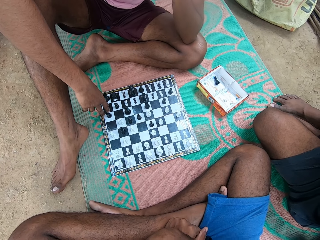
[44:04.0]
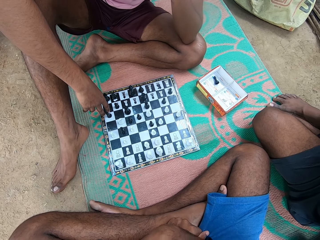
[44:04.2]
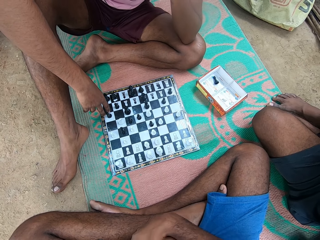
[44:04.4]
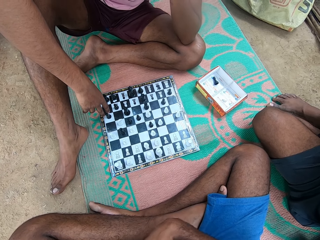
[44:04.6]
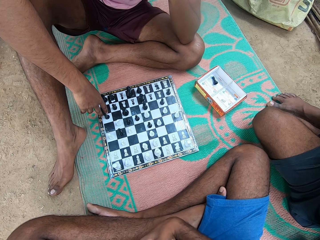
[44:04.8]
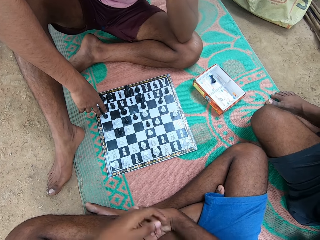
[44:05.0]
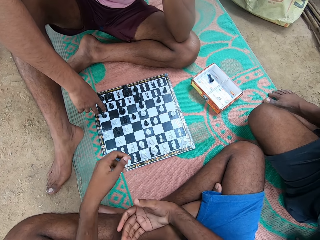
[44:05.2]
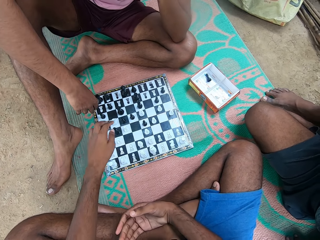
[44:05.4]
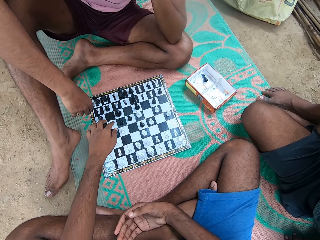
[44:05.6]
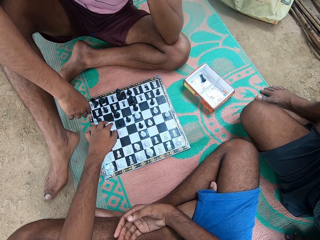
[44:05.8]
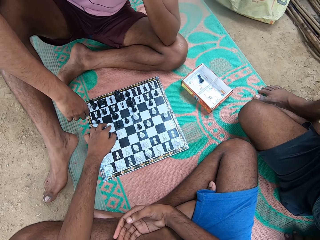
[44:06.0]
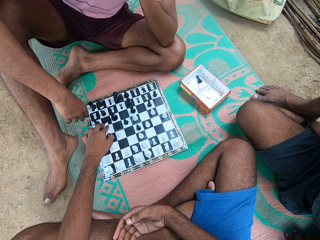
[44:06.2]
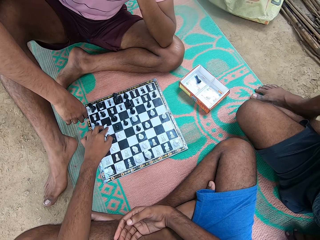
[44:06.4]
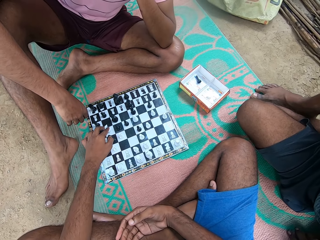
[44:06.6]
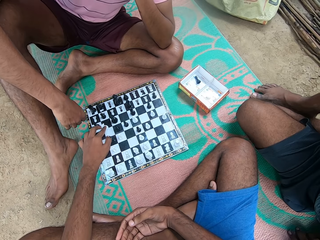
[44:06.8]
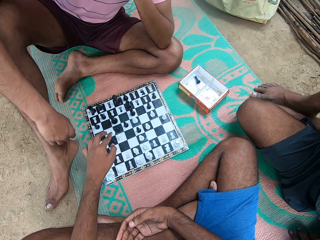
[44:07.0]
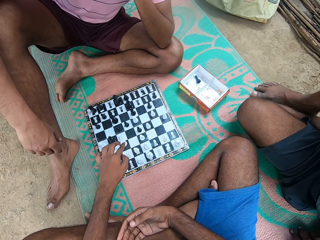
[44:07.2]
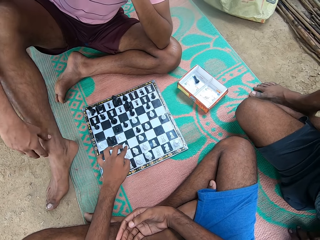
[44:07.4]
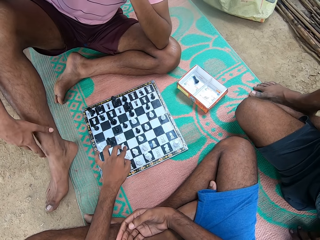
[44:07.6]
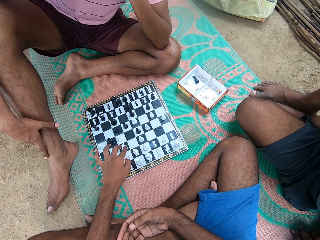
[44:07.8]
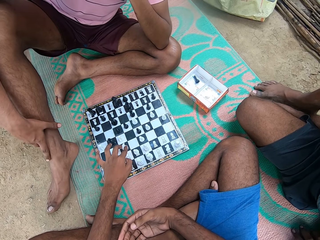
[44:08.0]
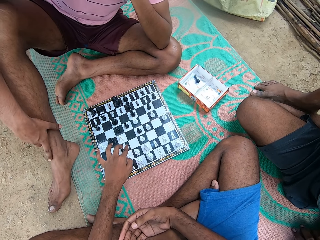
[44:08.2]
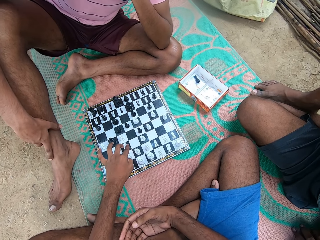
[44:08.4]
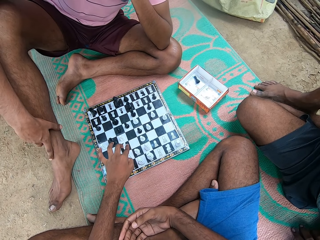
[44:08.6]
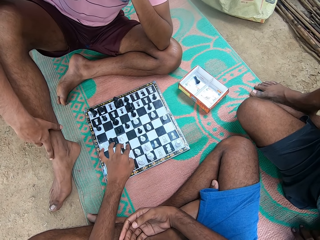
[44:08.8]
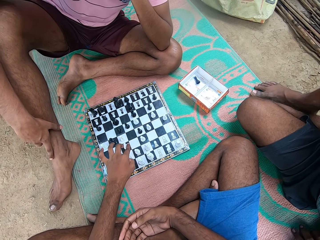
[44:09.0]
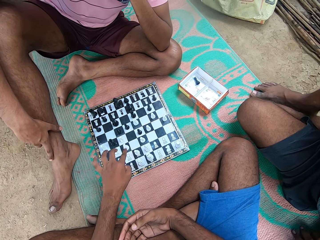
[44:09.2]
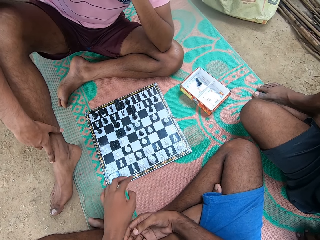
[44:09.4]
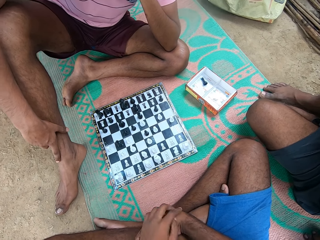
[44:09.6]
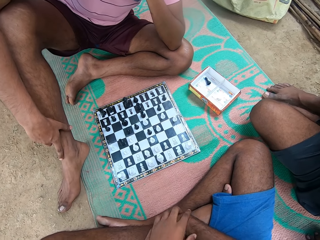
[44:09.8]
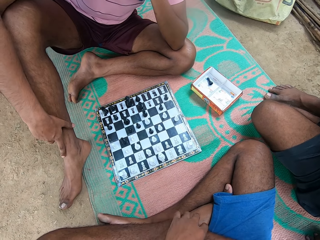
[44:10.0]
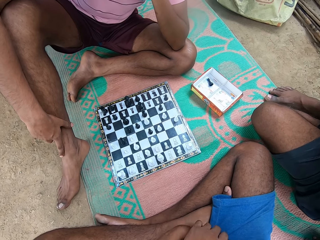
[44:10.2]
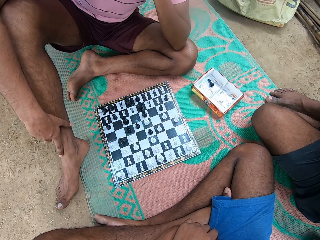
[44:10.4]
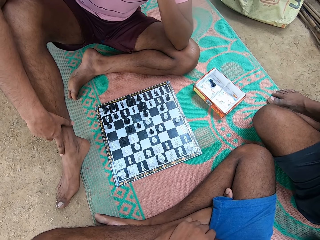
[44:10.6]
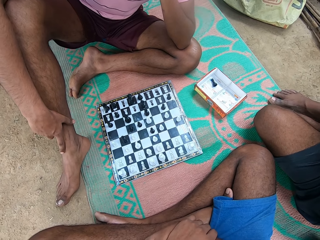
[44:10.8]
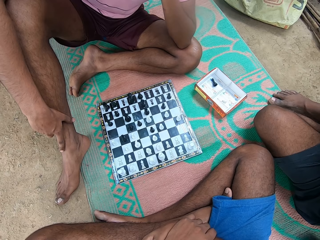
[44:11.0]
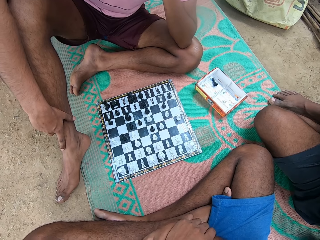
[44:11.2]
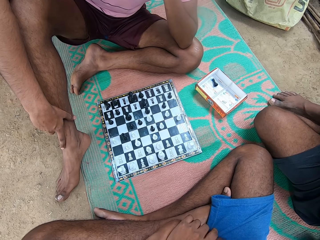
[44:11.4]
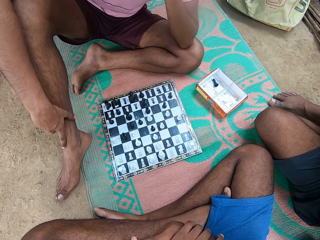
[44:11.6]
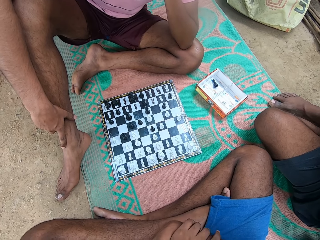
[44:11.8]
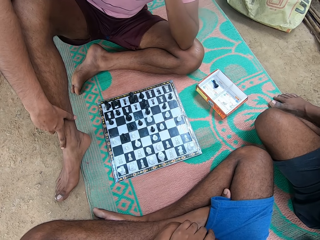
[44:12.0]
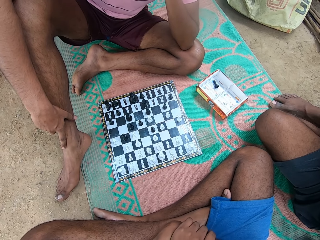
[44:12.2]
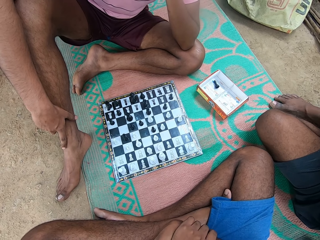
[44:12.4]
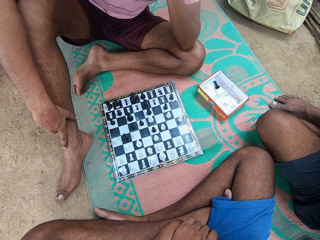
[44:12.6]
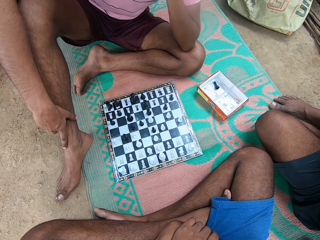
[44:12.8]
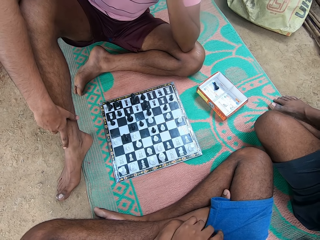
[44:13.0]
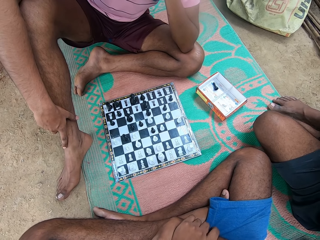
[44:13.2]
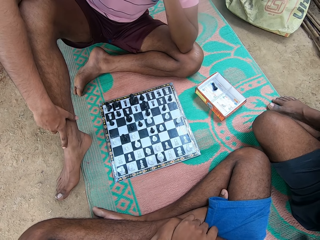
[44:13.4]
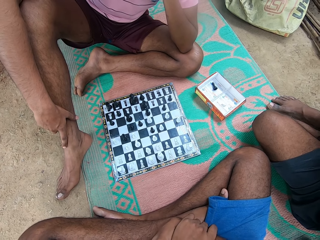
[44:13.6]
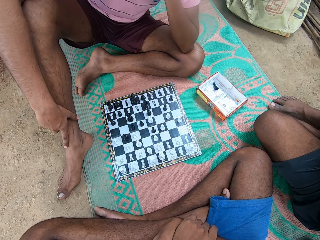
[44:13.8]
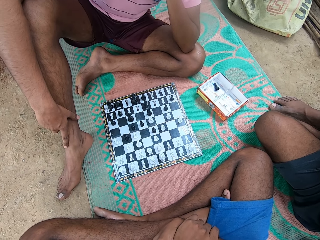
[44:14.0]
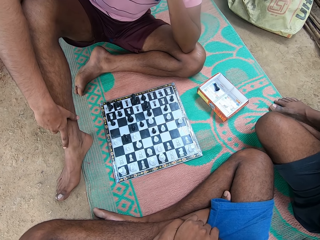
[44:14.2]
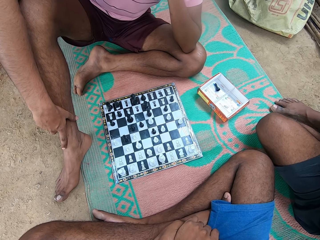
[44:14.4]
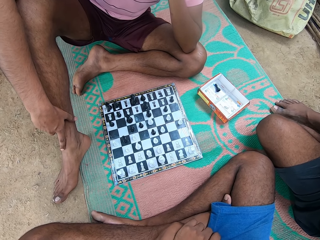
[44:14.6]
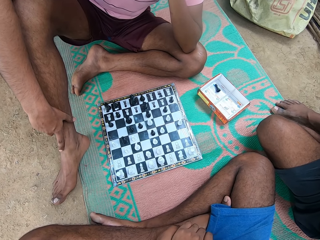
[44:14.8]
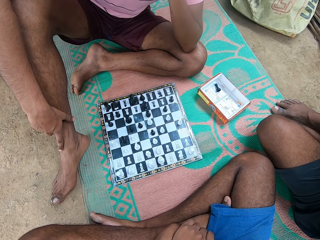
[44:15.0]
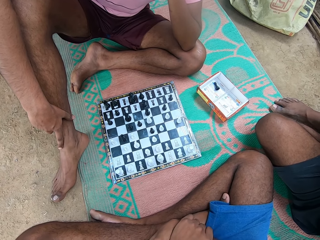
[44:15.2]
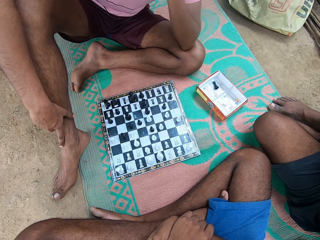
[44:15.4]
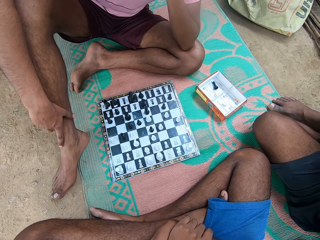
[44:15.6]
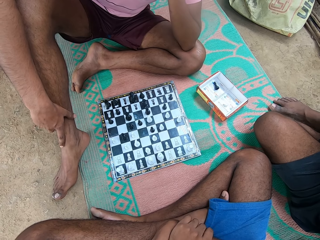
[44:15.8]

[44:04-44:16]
The camera wearer moves the hand. They move a chess piece. A man touches the leg. The camera wearer moves the hand and looks around.

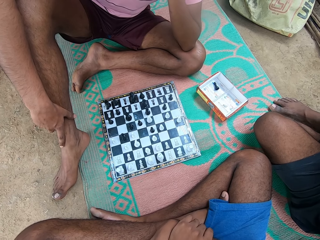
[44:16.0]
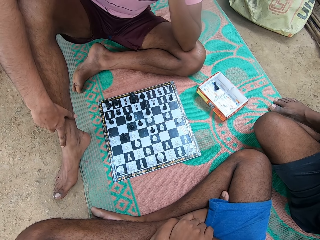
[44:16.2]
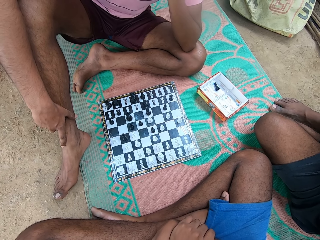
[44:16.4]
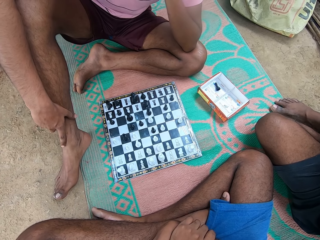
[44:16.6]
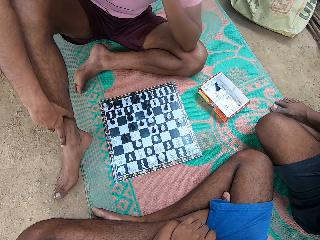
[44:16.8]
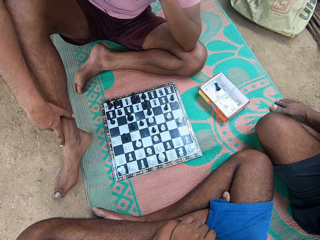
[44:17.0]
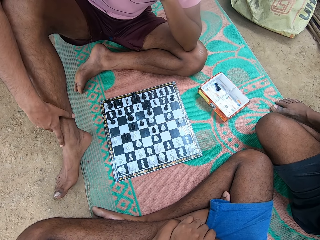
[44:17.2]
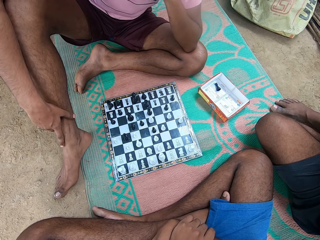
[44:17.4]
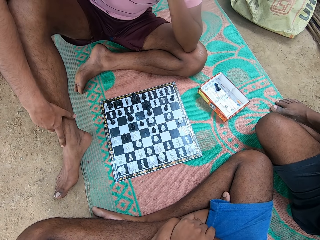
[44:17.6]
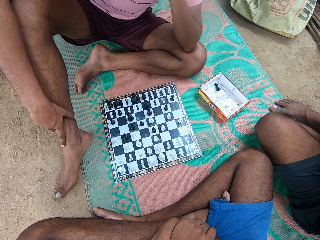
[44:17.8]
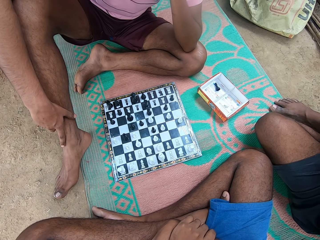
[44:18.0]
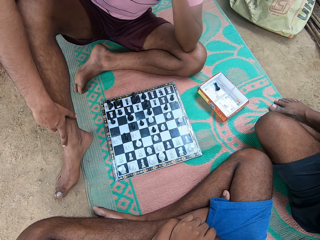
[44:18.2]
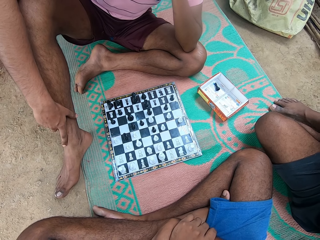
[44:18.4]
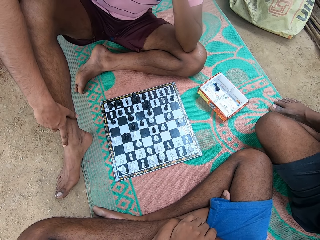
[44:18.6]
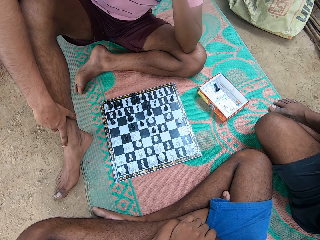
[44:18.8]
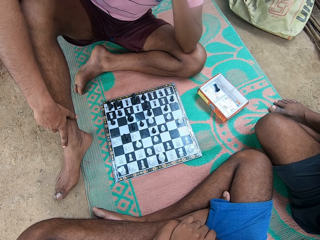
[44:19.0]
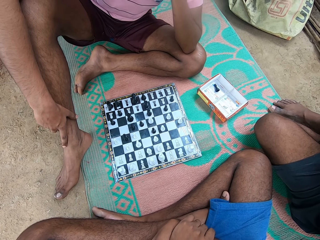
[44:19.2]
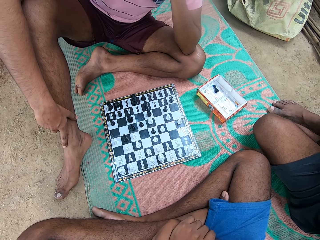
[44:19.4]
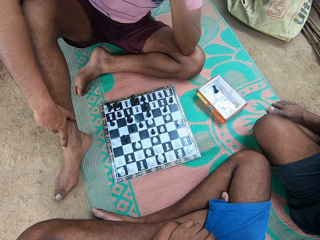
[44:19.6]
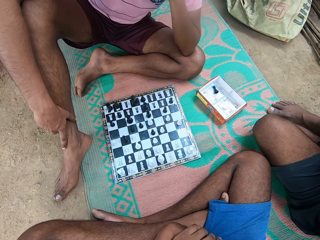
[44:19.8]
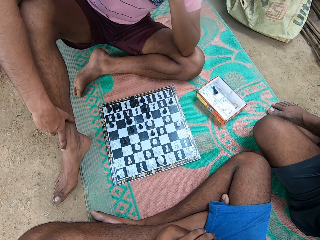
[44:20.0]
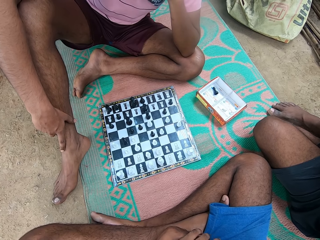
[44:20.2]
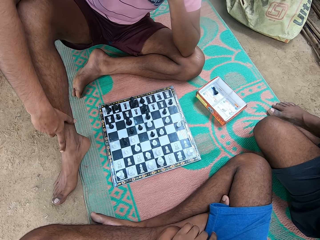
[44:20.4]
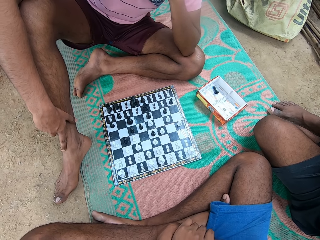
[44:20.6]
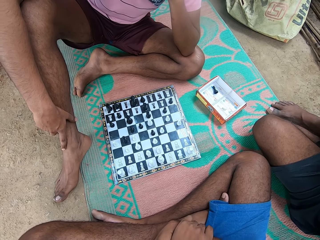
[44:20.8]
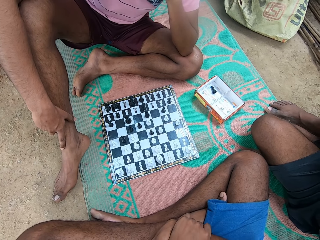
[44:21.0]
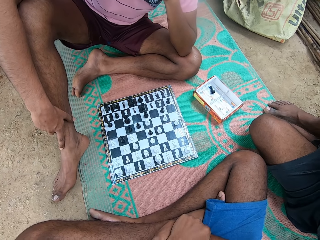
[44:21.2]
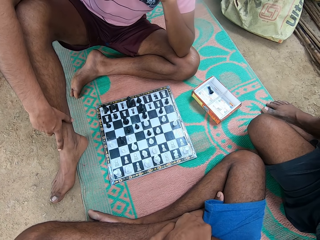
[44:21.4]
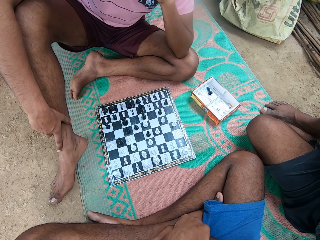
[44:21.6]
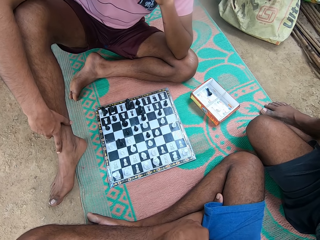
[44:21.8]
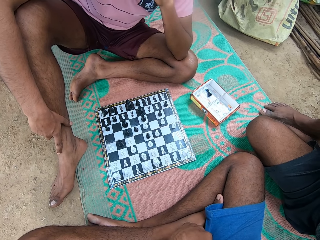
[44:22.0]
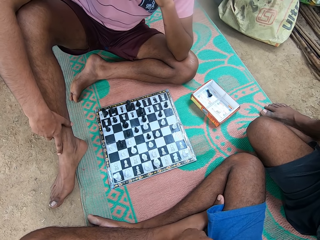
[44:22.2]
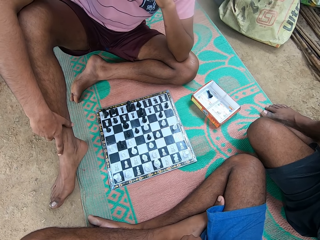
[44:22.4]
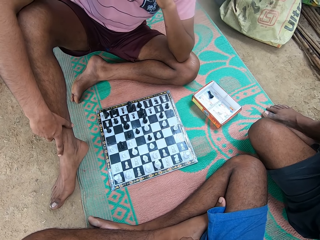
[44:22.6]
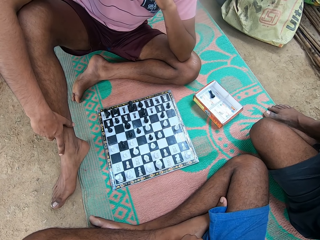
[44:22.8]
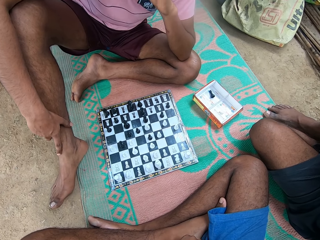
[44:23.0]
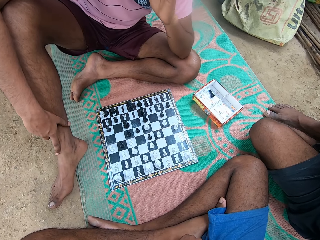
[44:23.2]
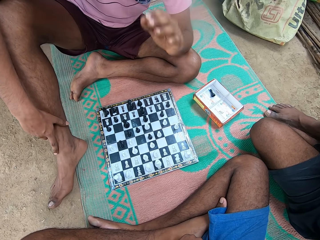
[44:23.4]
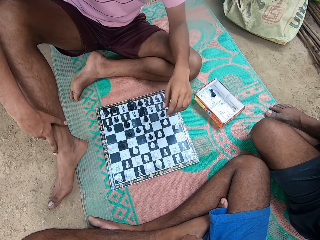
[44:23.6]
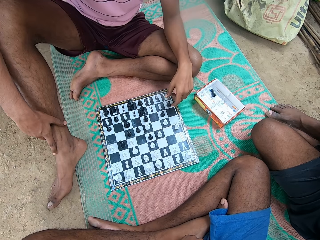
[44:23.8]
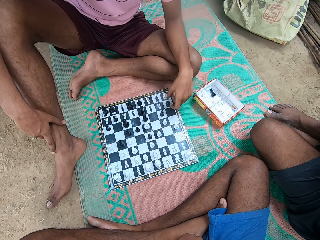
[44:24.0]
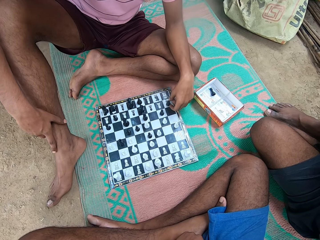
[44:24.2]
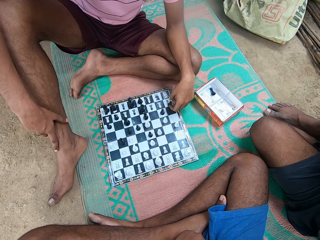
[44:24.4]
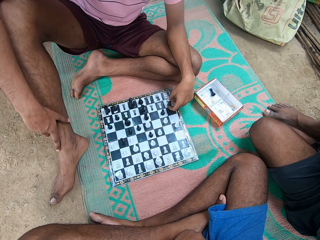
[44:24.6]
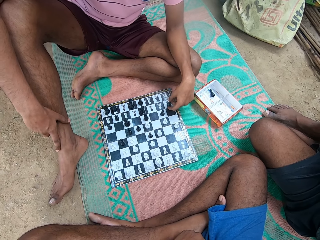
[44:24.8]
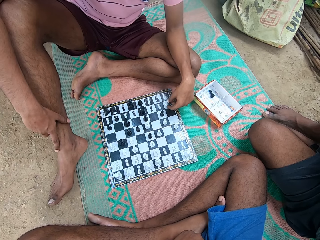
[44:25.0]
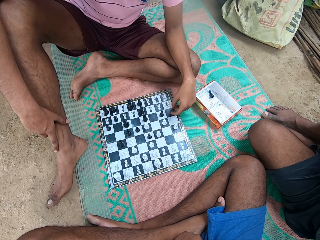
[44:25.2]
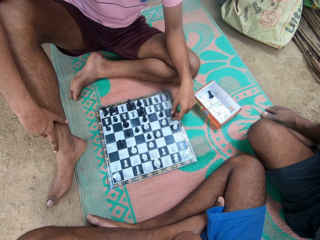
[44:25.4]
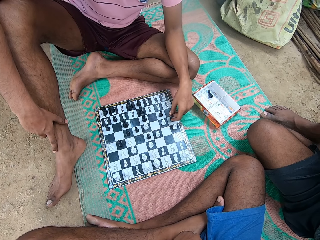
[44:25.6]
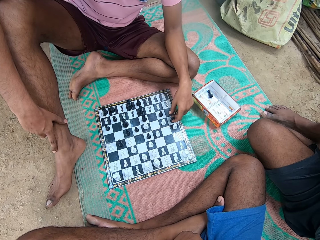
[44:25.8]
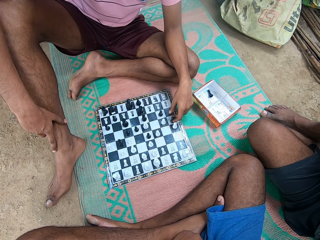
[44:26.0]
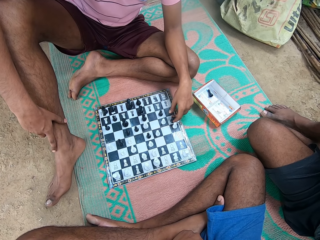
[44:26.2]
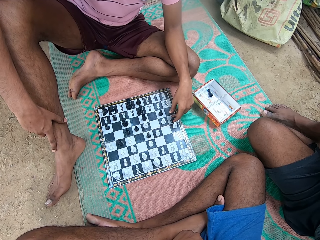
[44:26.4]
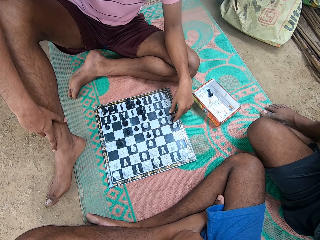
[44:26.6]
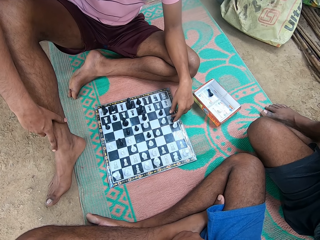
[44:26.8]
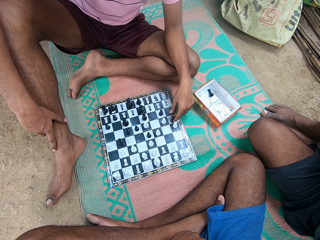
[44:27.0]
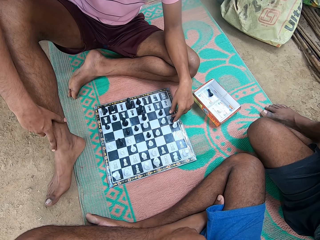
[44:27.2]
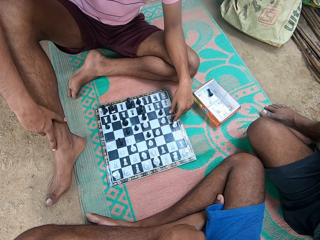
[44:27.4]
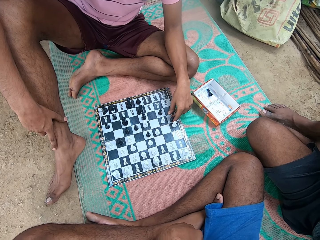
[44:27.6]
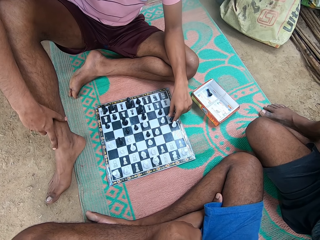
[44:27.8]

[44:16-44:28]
A man moves the chess. The man touches the chess piece.
